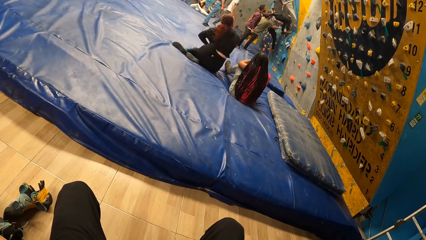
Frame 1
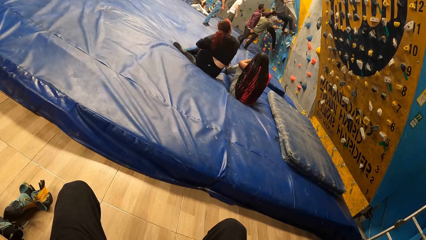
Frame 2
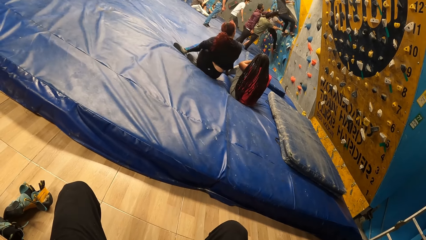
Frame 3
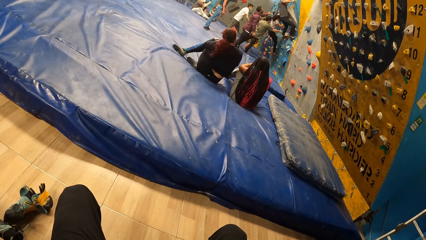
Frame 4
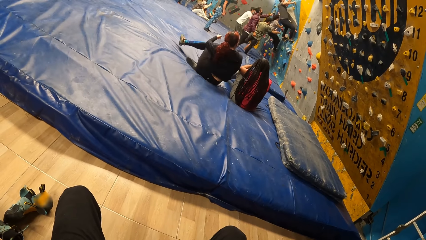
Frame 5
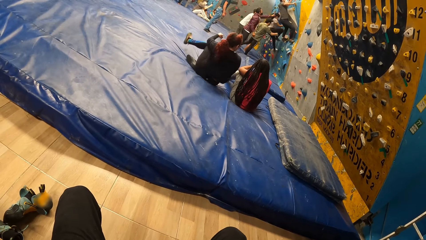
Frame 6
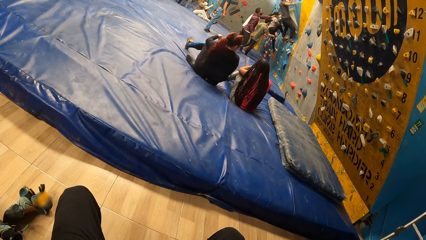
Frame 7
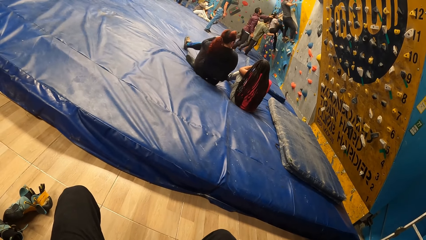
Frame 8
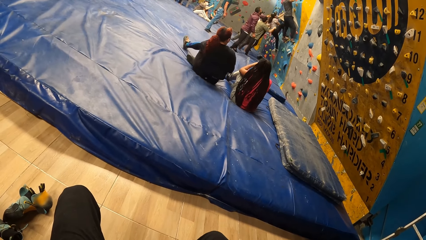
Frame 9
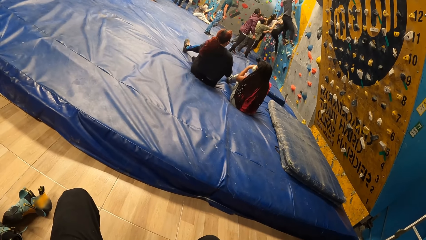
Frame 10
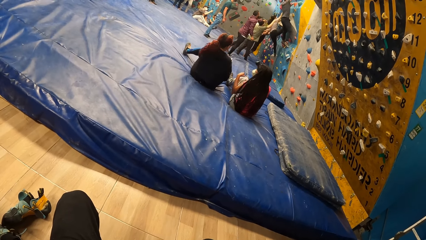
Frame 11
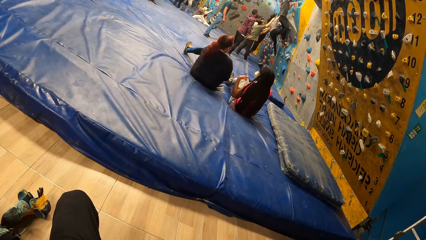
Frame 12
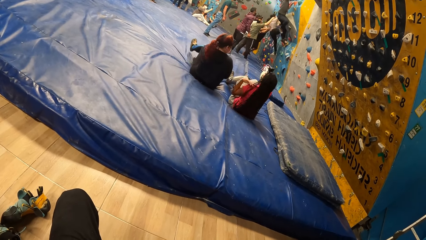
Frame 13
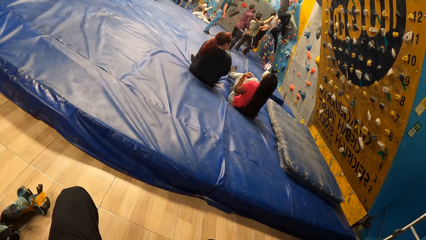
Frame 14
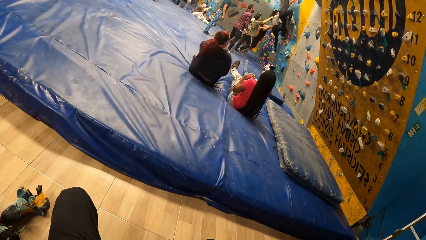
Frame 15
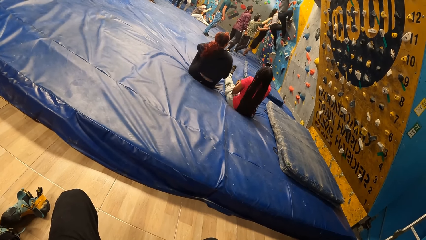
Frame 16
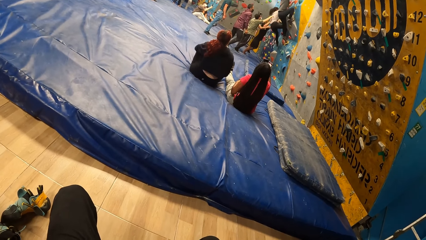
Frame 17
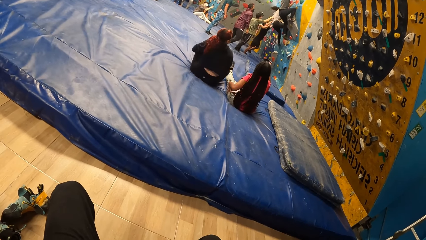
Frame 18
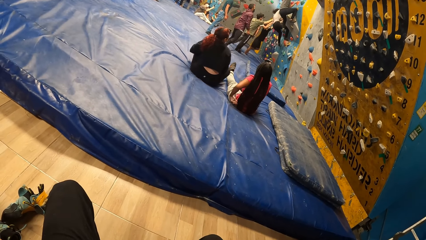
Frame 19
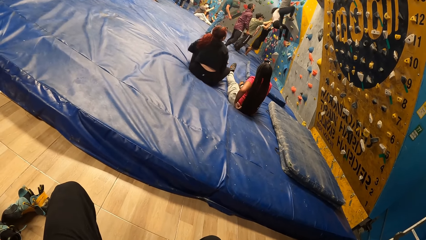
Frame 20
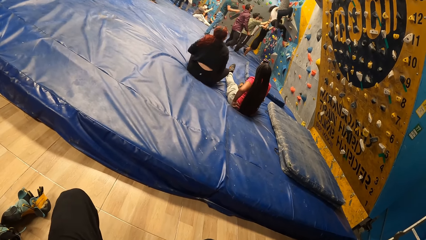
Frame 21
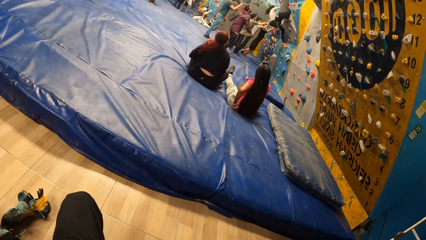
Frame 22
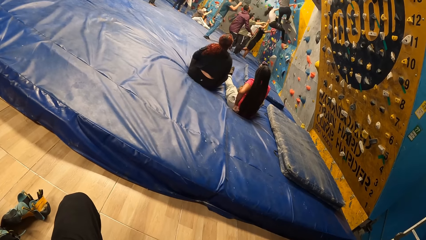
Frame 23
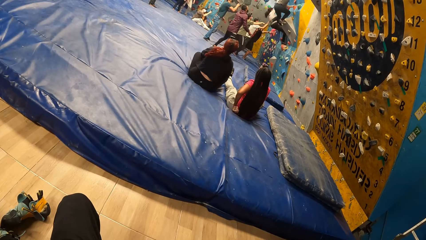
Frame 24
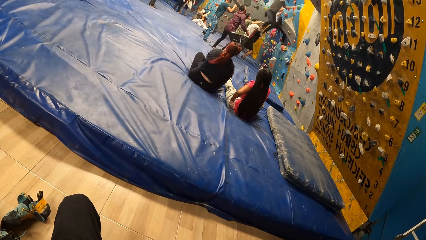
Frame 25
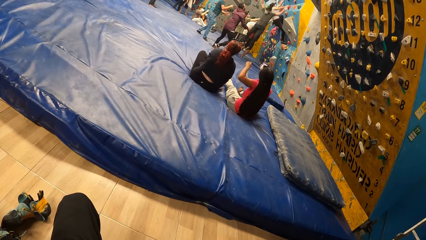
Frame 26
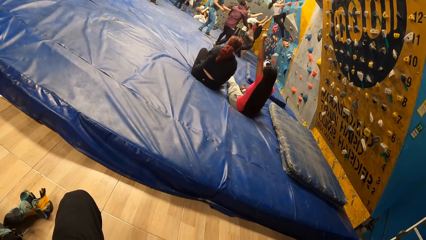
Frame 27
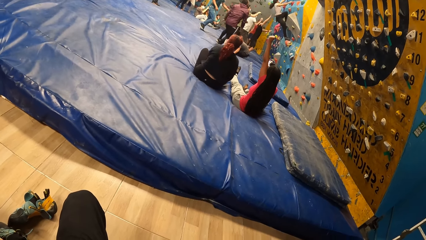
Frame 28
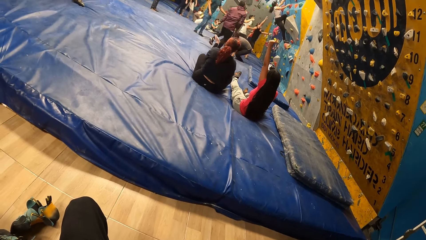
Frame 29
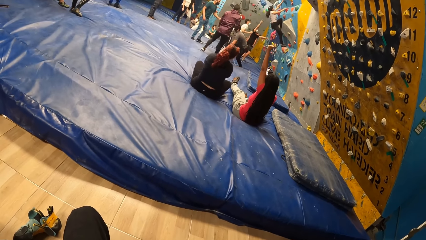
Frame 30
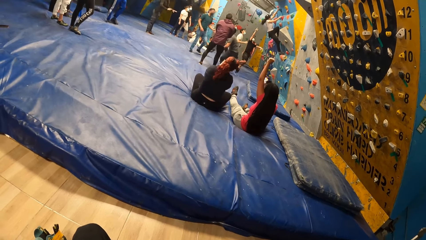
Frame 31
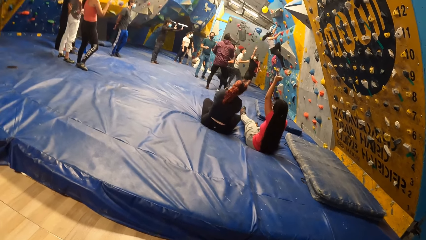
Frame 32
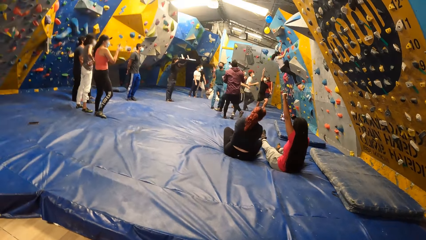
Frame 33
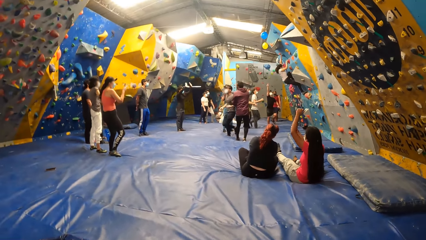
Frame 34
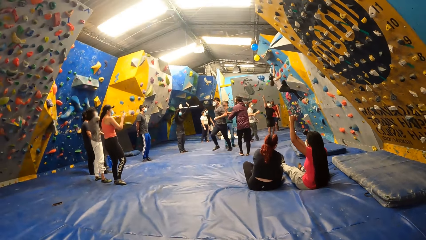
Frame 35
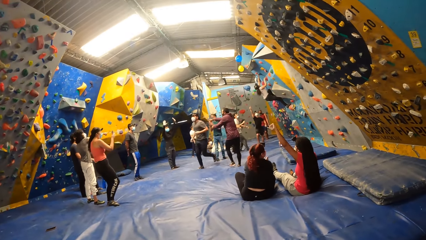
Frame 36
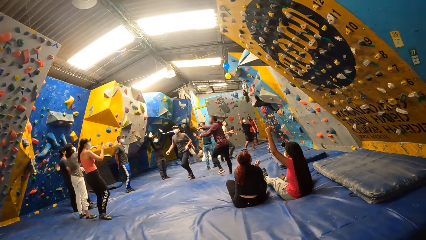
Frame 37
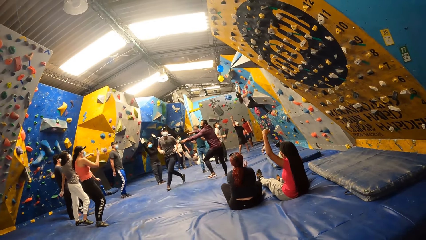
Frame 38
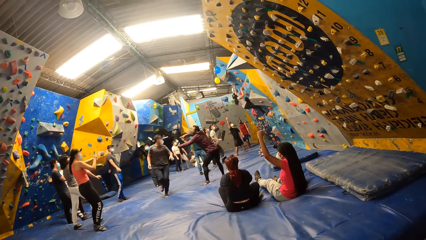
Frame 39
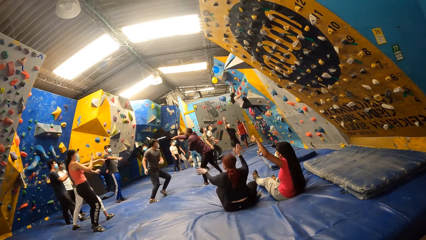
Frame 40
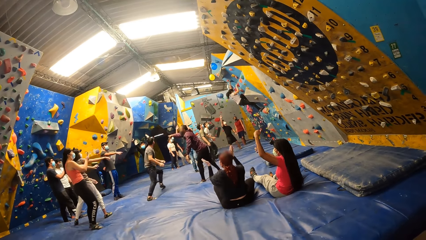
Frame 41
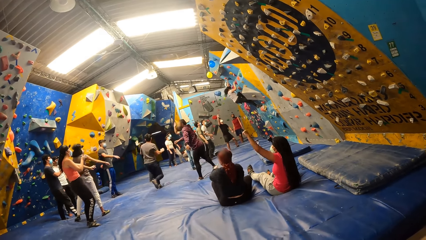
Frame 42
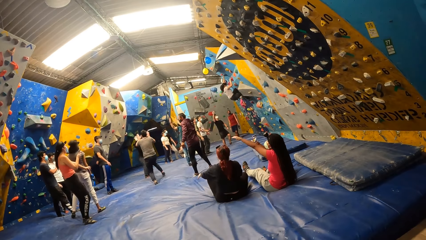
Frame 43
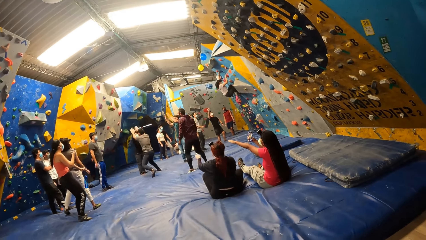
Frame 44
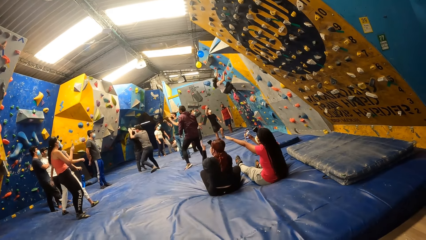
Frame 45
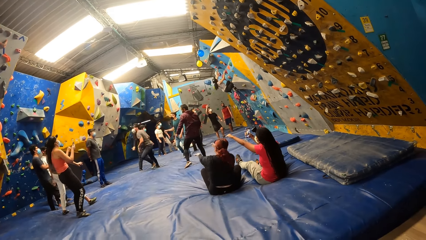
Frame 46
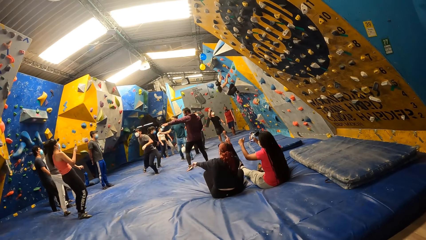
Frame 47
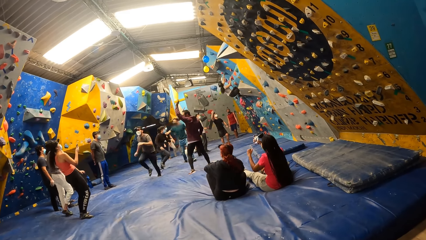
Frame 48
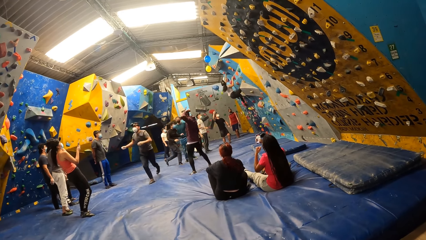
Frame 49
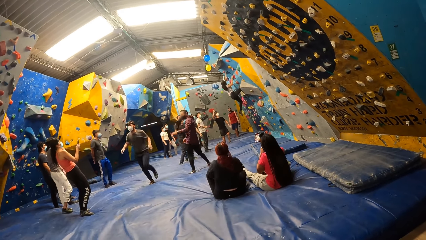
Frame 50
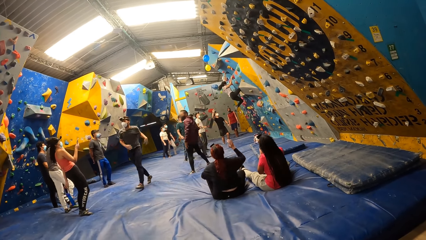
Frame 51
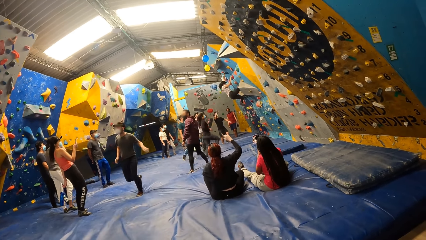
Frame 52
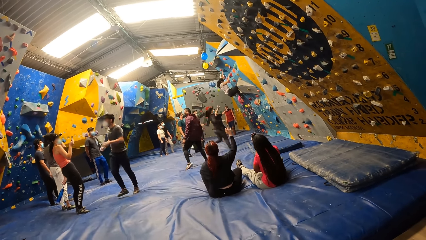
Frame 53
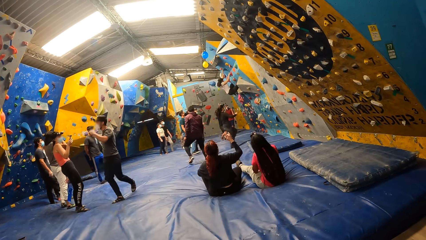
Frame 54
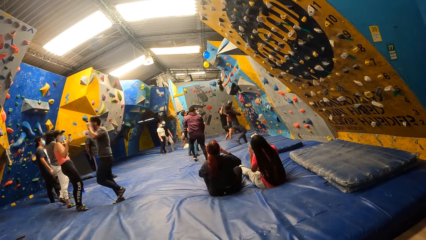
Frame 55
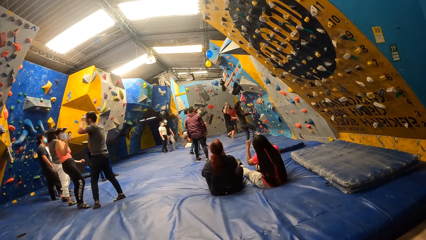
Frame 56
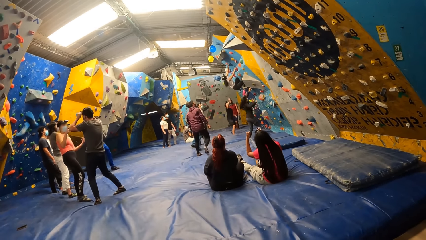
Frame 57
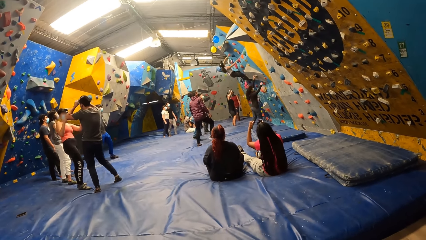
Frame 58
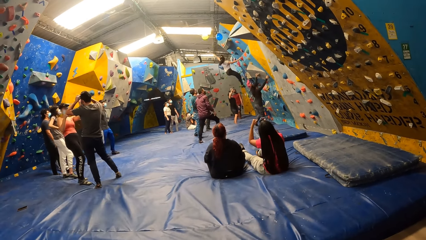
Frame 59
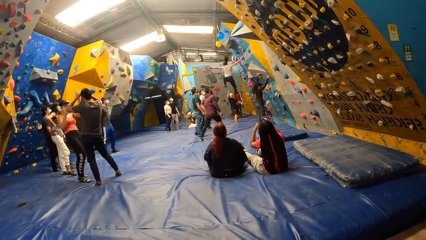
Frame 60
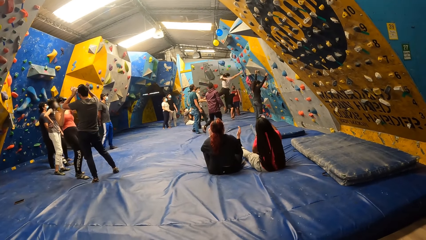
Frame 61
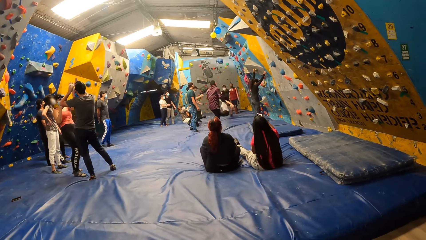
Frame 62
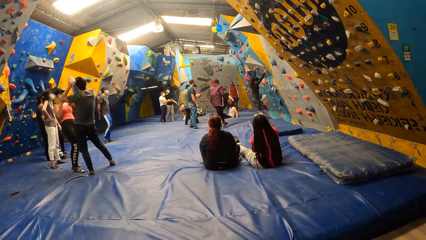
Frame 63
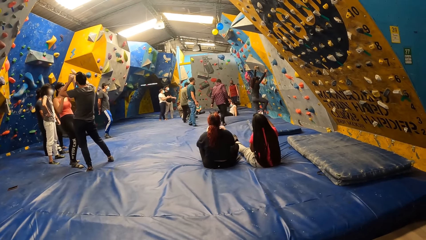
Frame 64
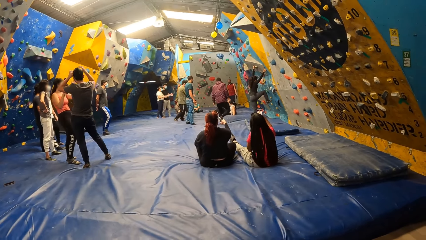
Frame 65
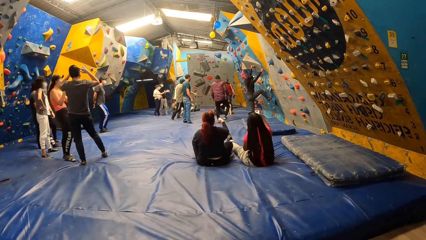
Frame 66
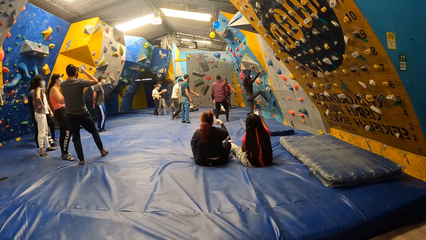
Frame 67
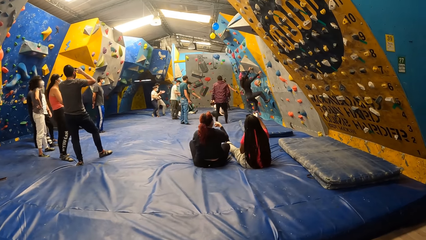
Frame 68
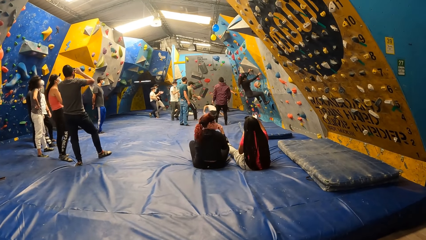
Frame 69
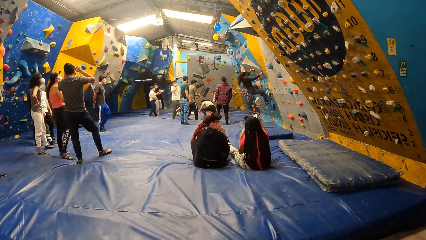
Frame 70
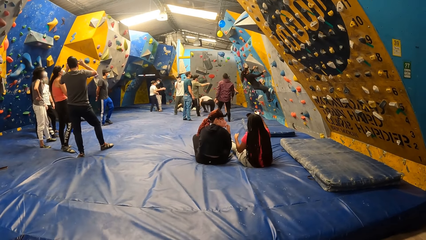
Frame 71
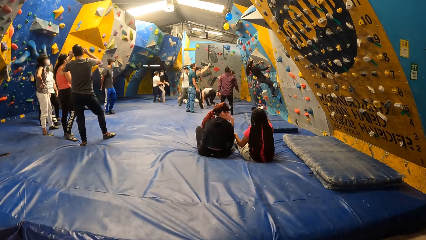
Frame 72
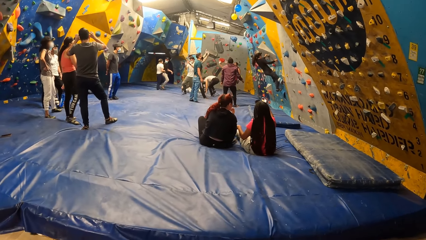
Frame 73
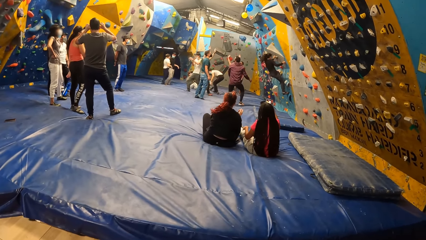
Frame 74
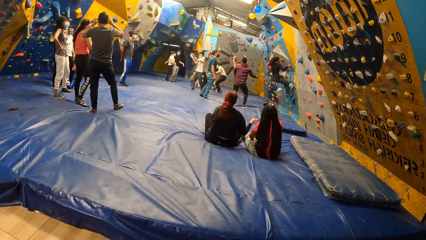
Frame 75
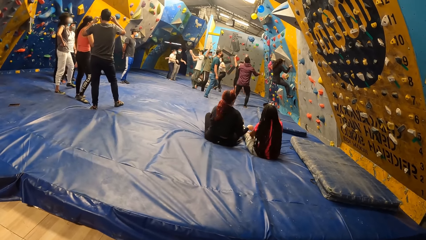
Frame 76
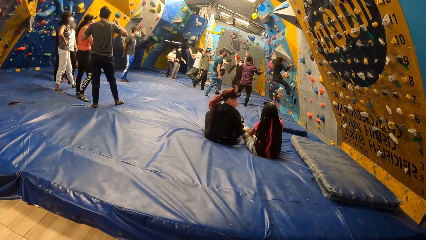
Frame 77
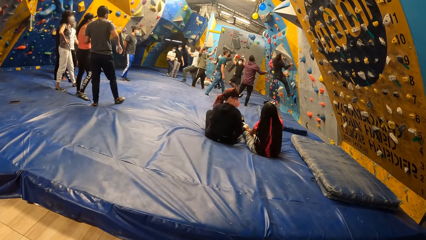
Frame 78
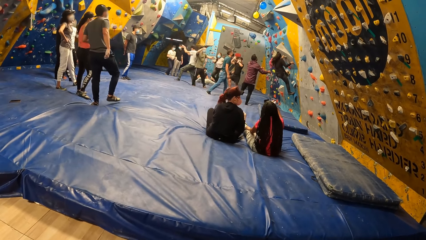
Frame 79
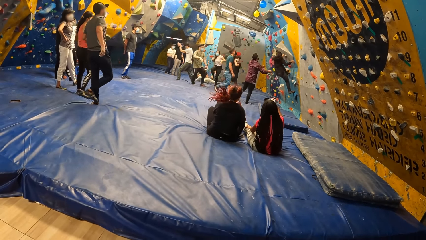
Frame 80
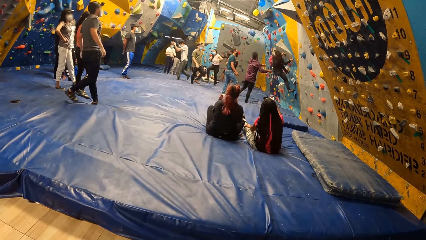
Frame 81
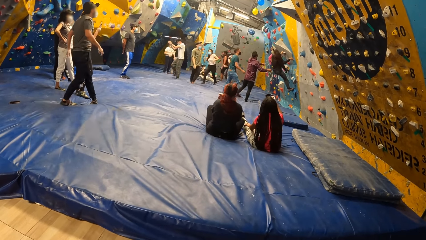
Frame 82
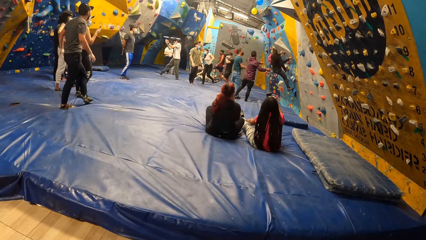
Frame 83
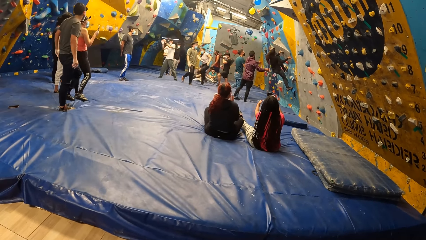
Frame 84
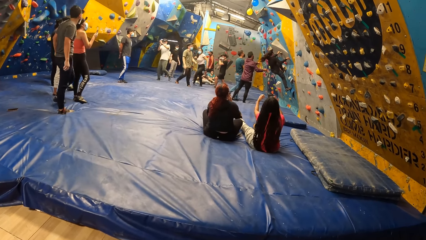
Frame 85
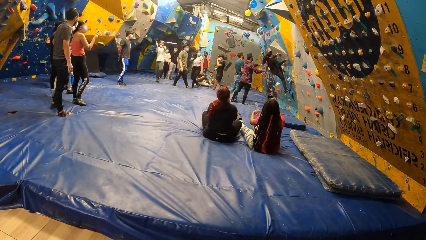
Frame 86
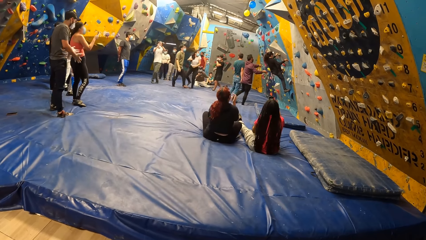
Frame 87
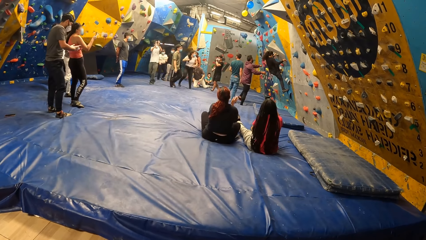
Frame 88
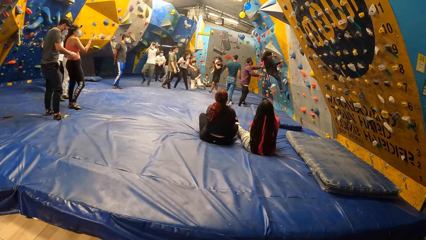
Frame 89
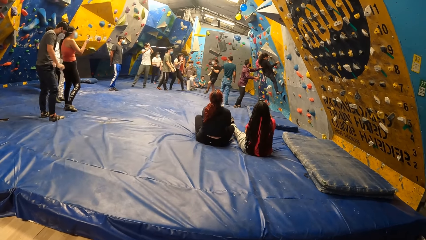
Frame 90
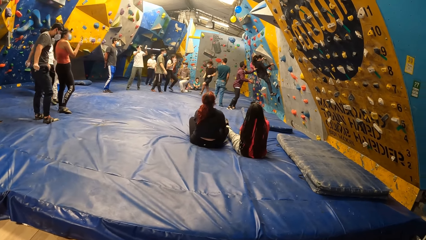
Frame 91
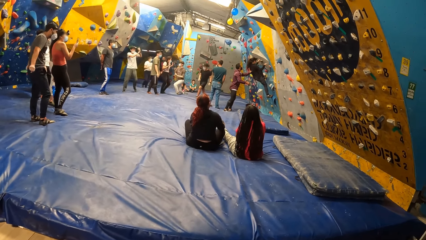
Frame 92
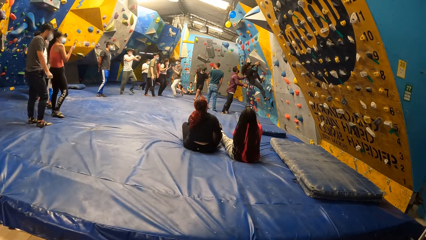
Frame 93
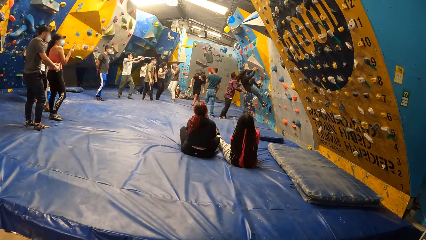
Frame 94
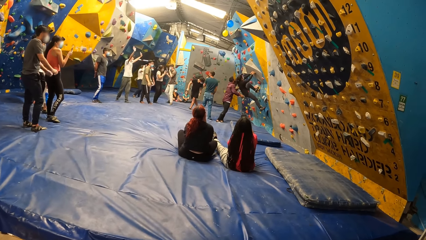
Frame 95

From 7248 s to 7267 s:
The camera wearer looks around a room. A lady adjusts herself on the floor and lifts up her hand. Another lady claps her hands. The first lady lifts up her hands. A woman strikes a man's right hand with her left hand. The camera wearer looks around the room. The second lady interacts with the first lady.
